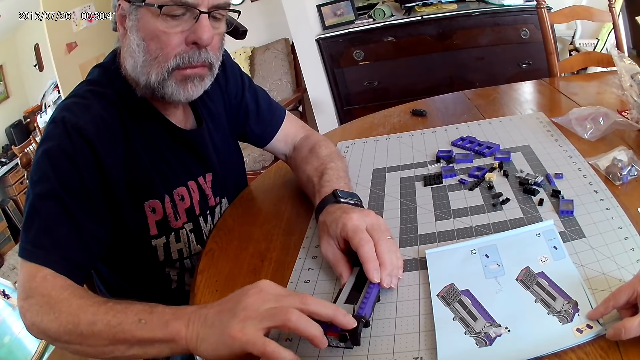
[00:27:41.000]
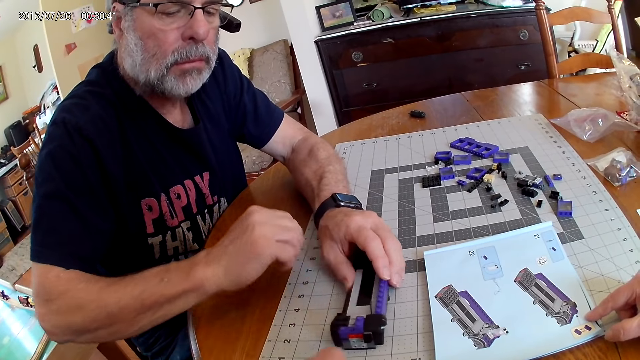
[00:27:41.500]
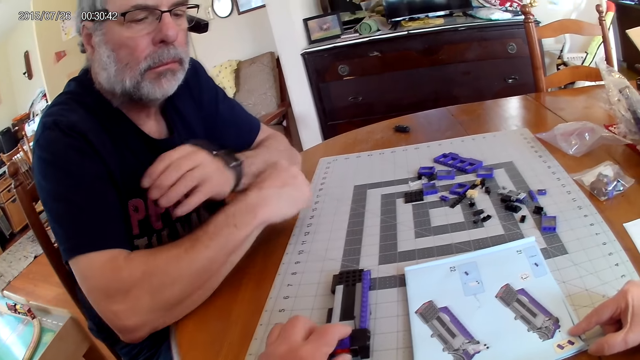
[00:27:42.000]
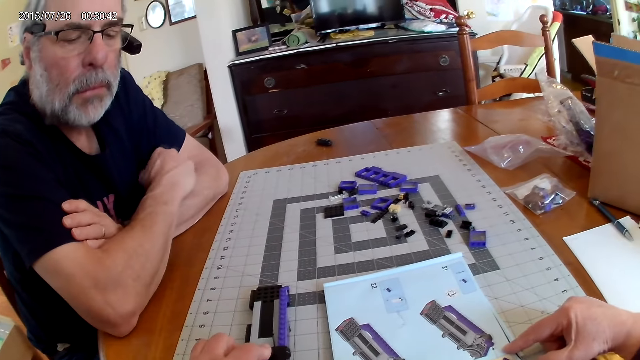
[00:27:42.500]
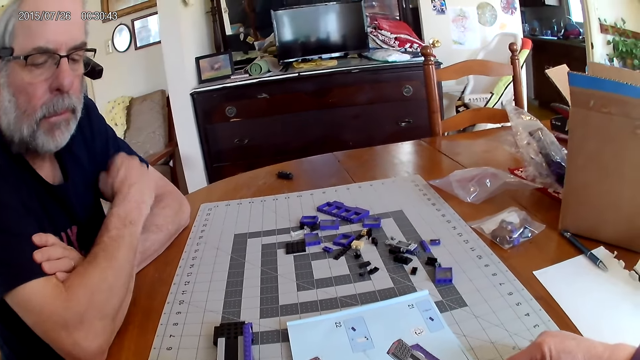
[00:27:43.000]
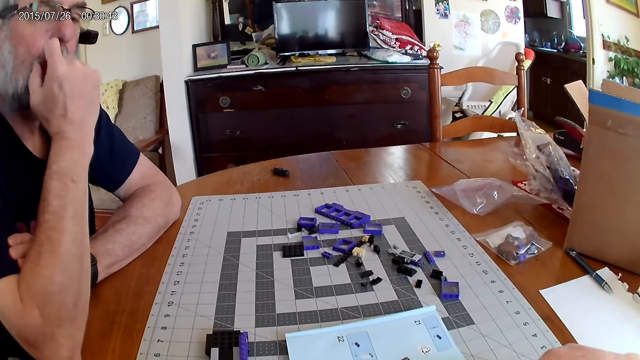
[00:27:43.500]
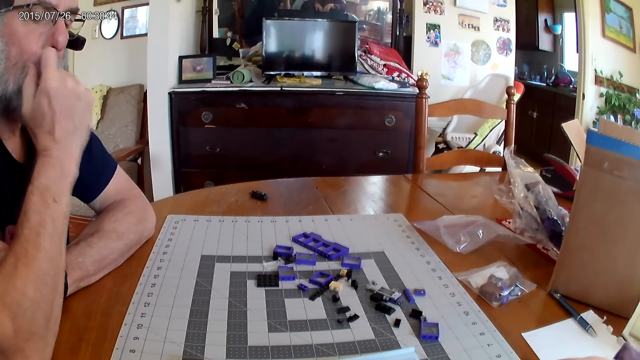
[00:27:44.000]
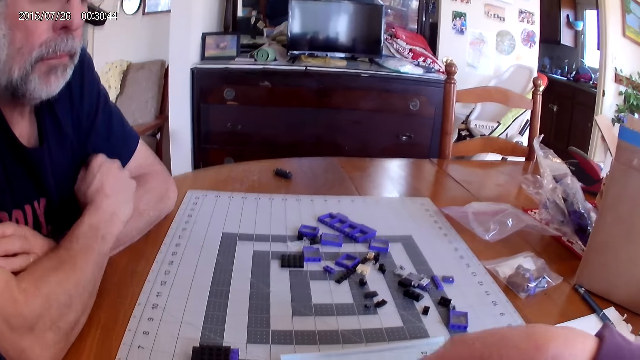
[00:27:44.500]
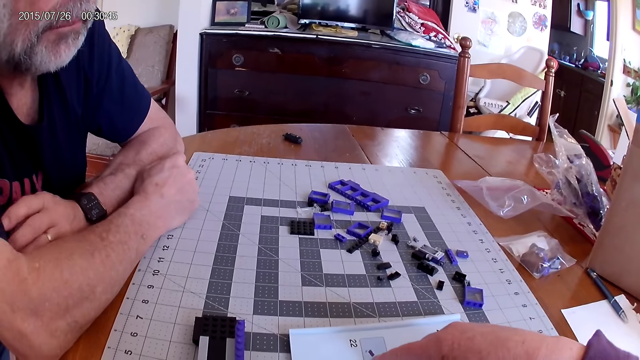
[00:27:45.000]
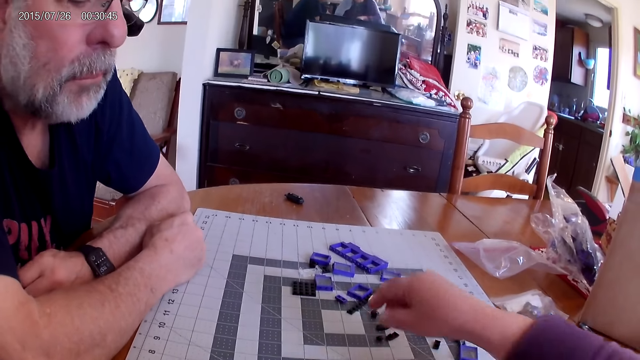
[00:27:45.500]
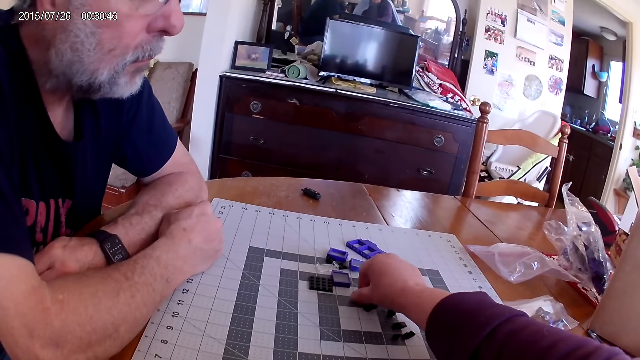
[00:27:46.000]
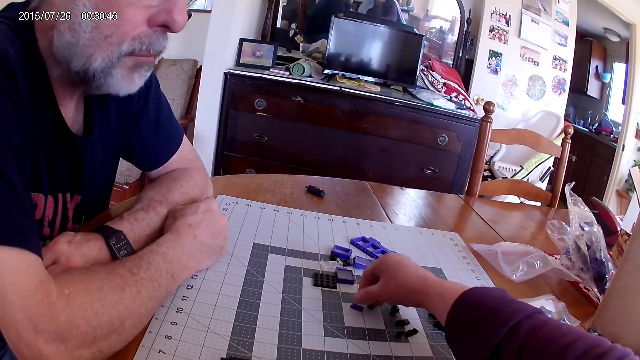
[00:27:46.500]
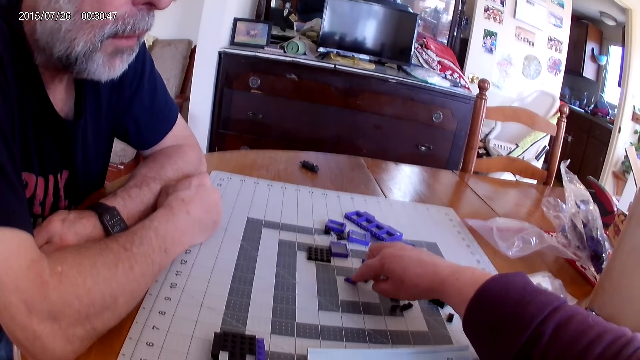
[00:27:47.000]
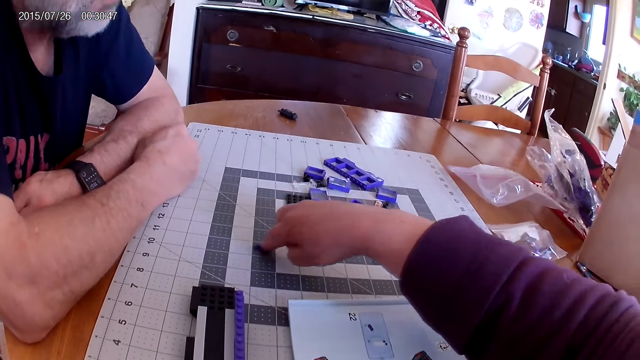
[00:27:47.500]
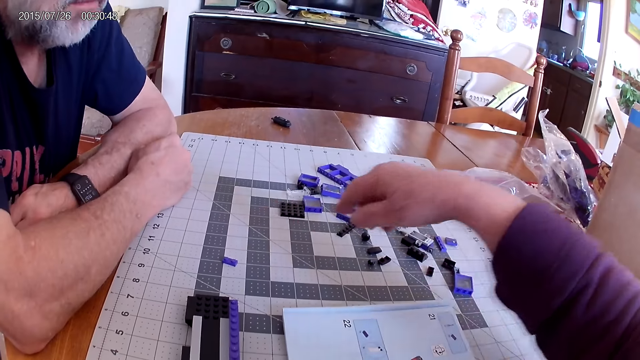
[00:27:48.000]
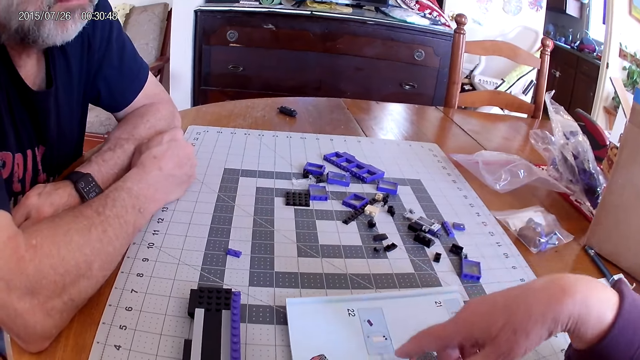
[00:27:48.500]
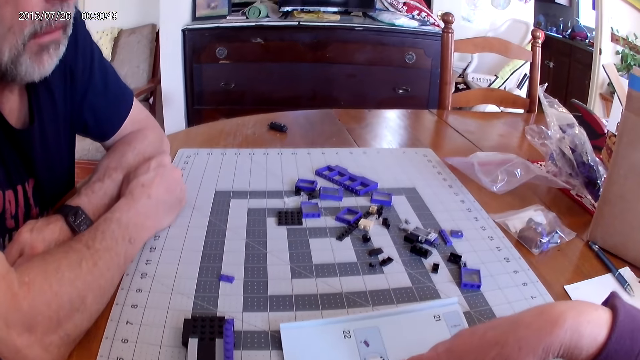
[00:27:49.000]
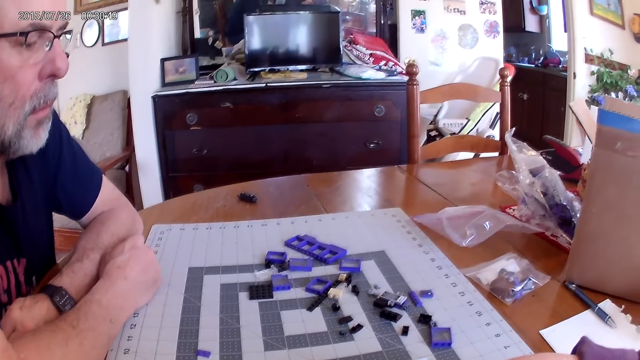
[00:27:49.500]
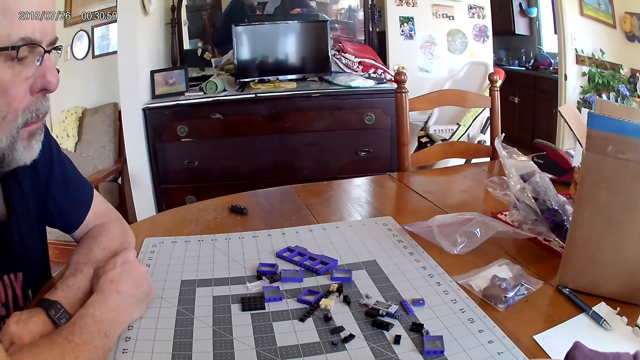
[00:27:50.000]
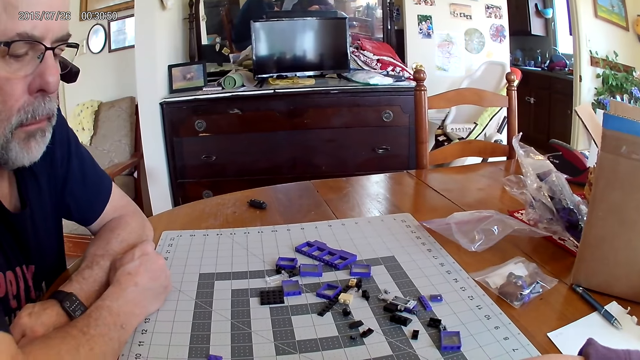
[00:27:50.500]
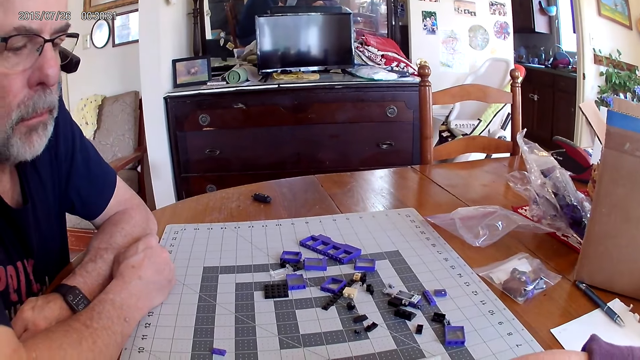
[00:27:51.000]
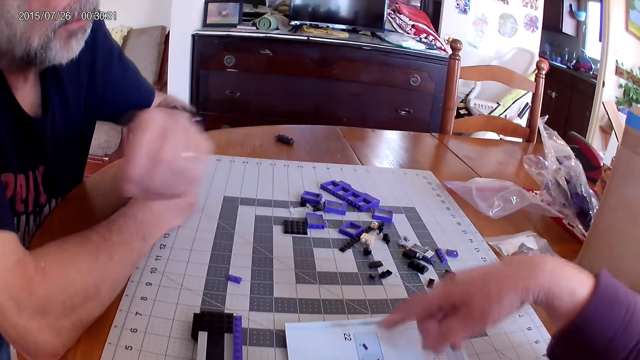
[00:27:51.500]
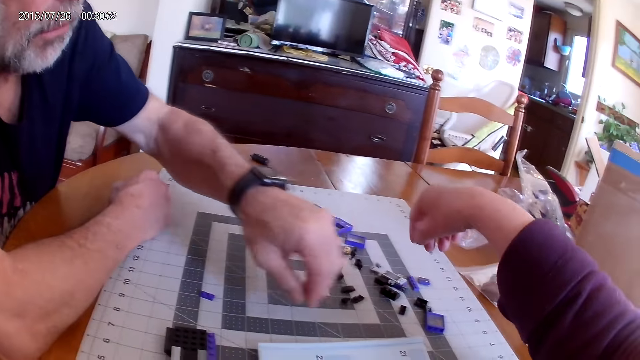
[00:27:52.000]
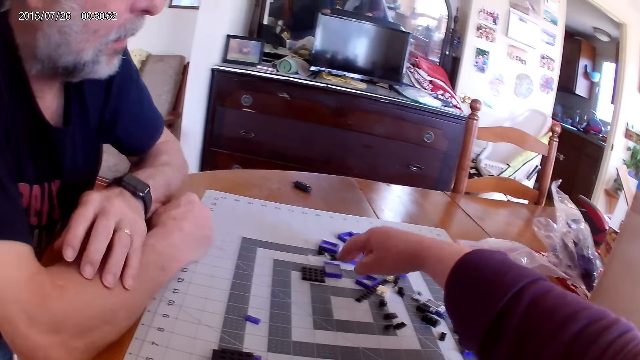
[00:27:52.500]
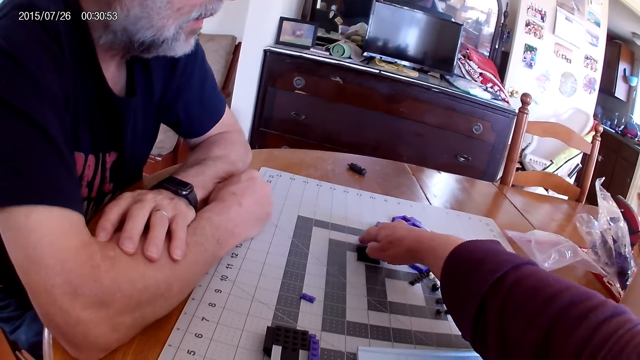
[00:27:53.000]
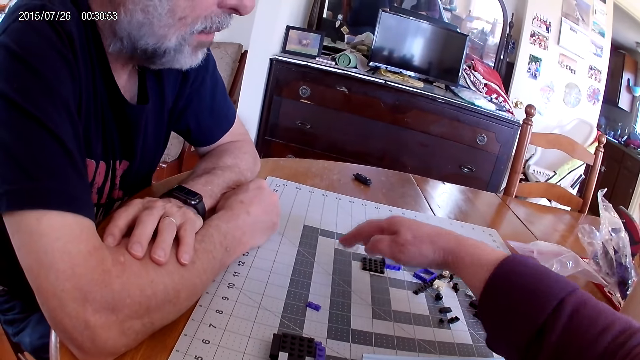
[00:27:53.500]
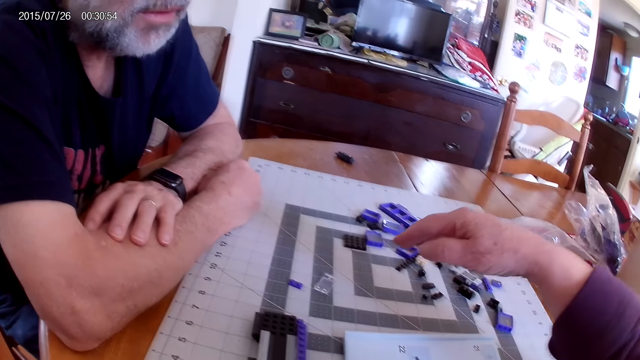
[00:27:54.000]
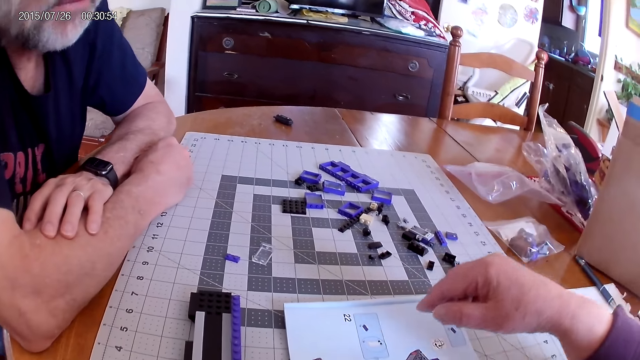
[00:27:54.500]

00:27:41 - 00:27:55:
The camera wearer looks at the instructional manual book. They move the plastic pieces. They pick the device part. They look at the instructional manual book.

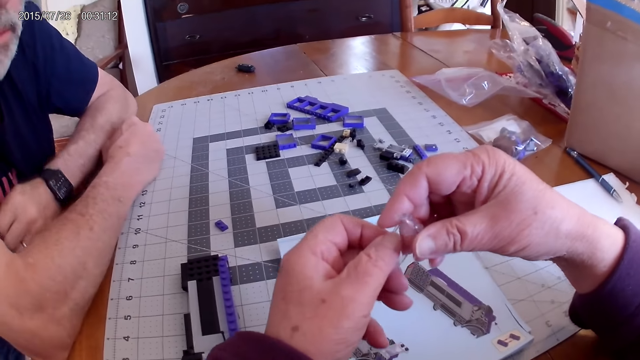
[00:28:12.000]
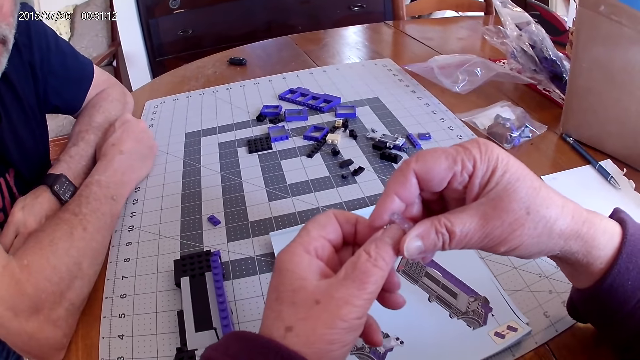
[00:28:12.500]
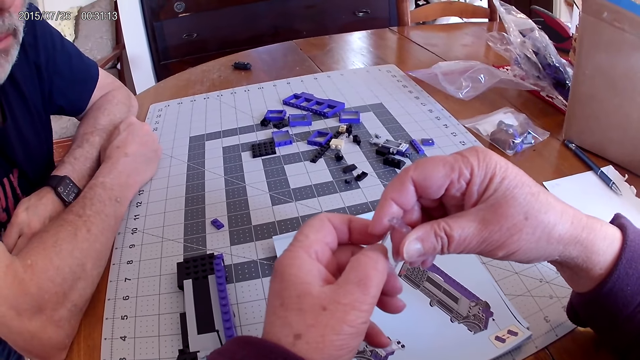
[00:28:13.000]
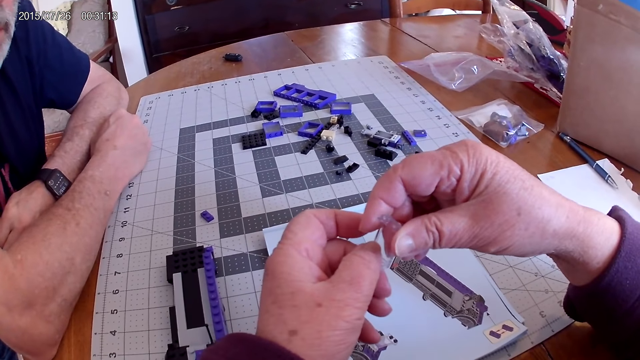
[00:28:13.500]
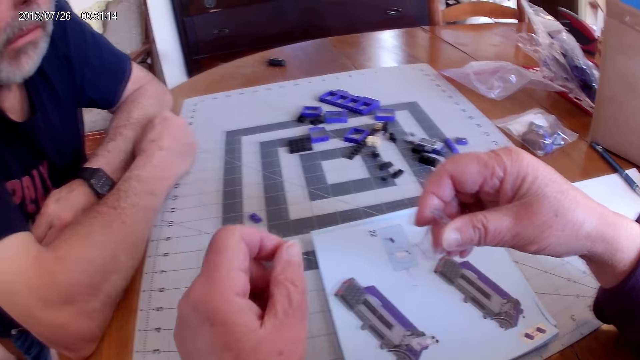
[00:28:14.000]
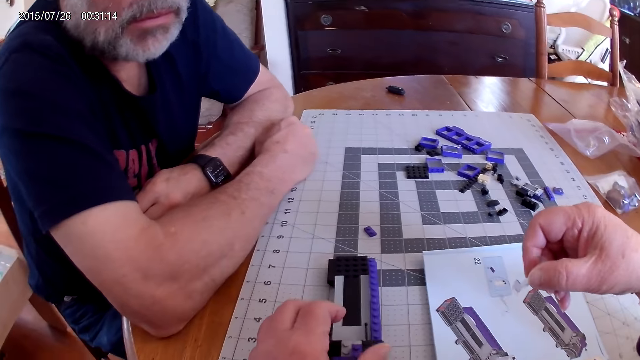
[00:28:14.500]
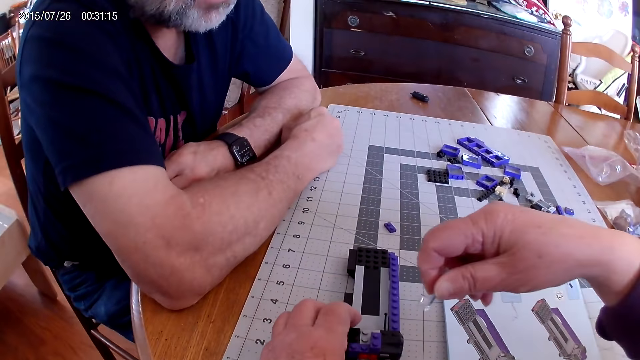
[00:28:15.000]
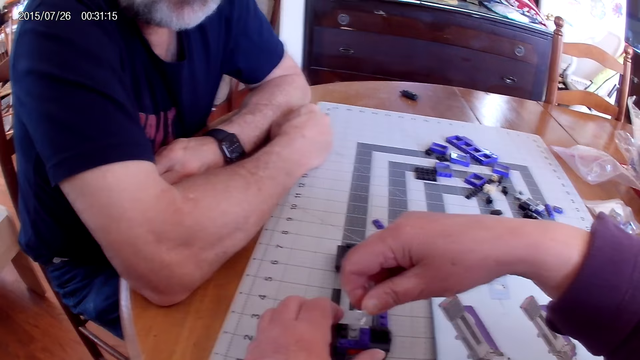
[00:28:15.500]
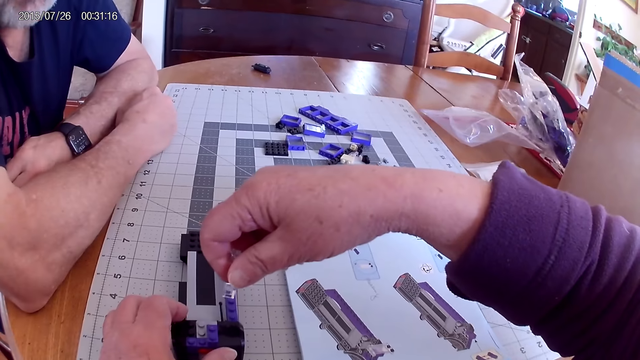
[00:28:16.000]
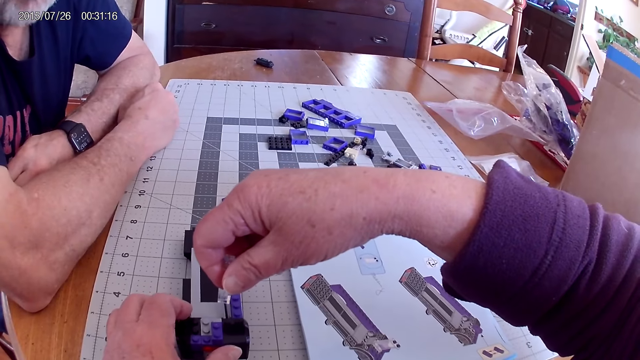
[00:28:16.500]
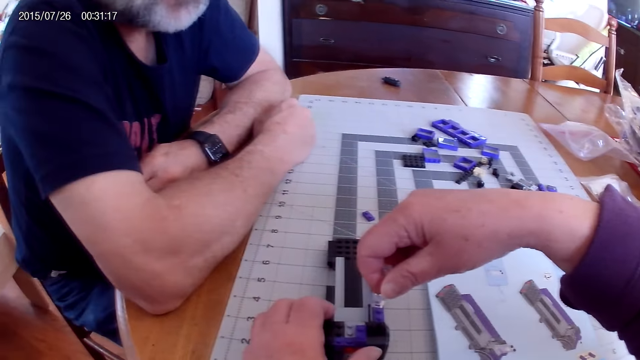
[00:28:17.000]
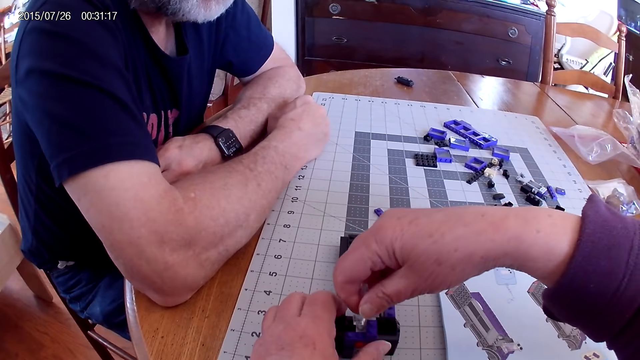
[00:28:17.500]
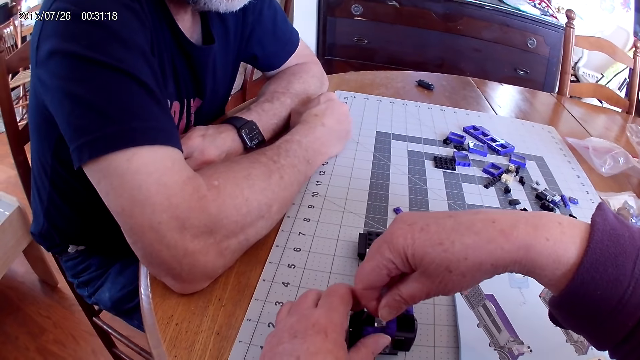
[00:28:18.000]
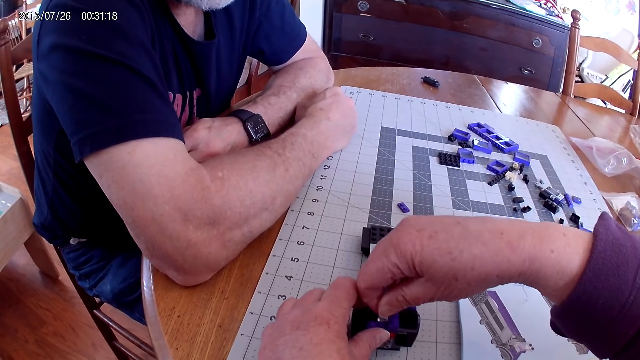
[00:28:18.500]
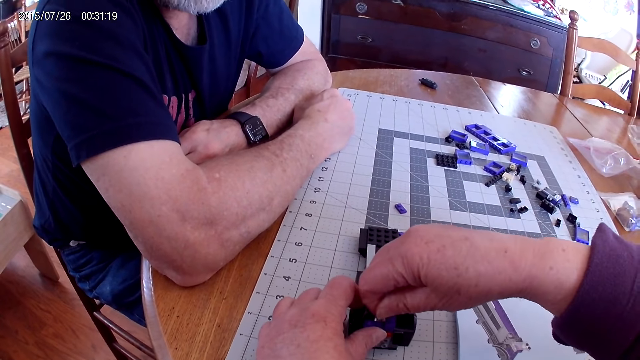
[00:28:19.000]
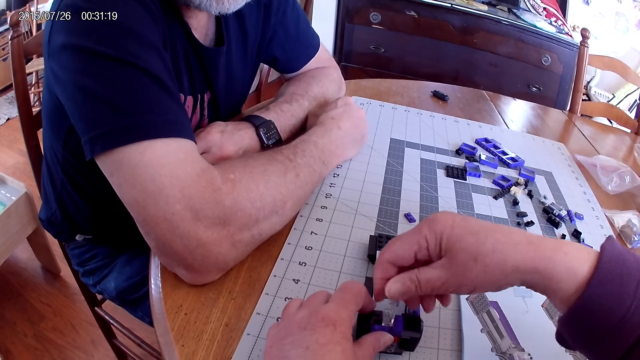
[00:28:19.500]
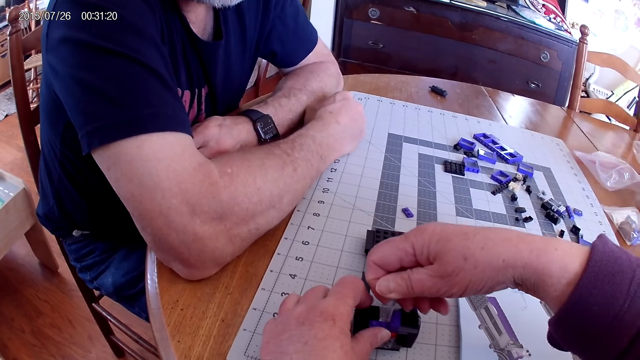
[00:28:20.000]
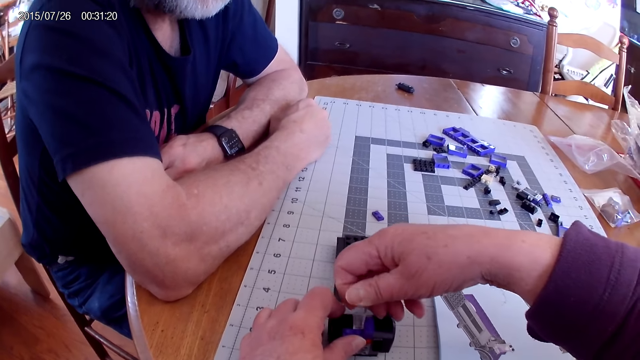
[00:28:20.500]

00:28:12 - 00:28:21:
The camera wearer fixes the plastic pieces. They fix the plastic pieces on the plastic model.
